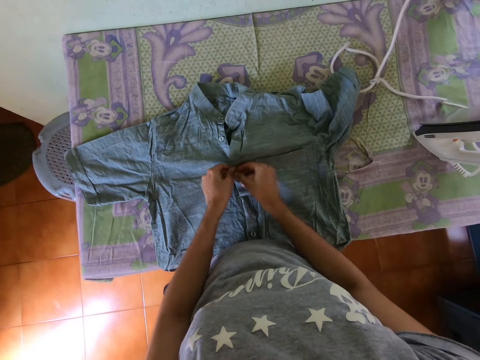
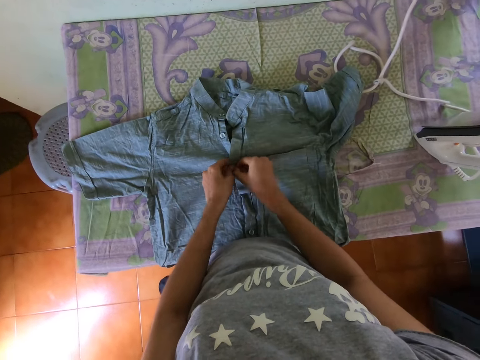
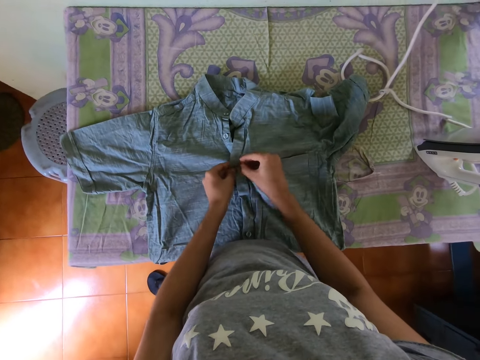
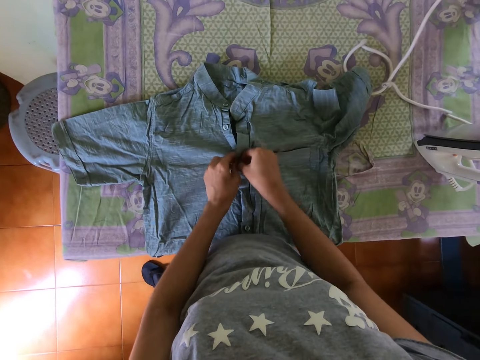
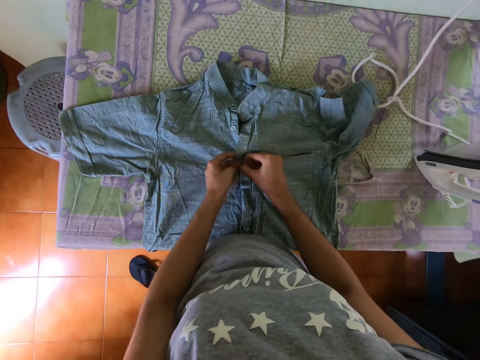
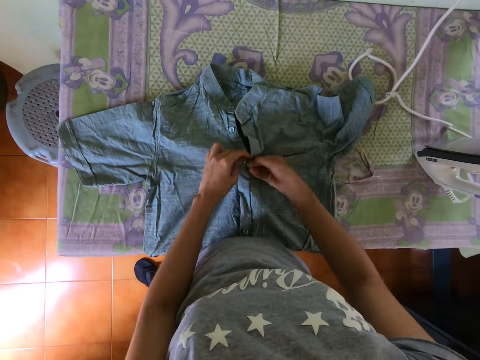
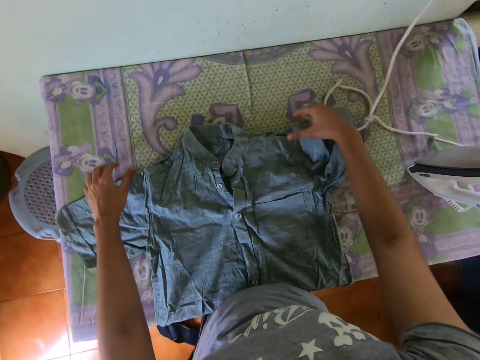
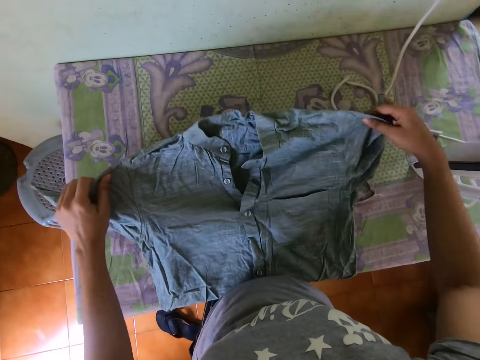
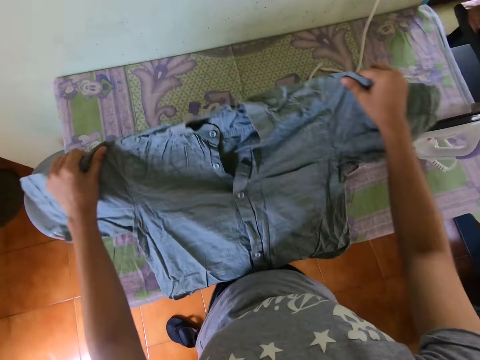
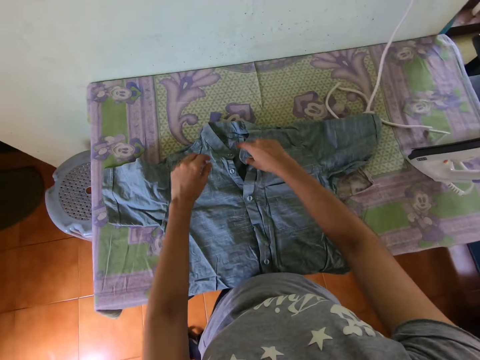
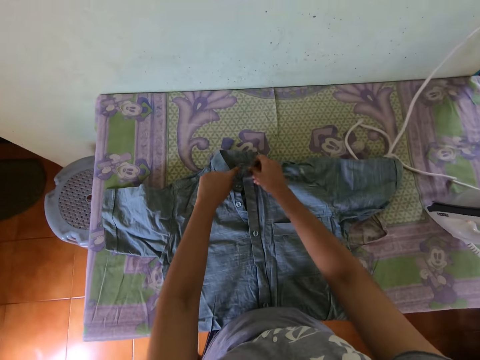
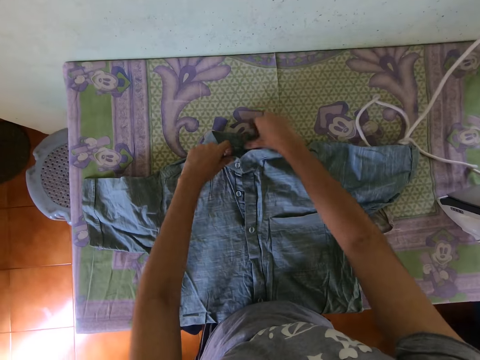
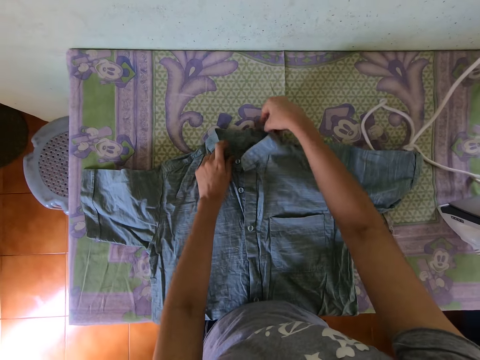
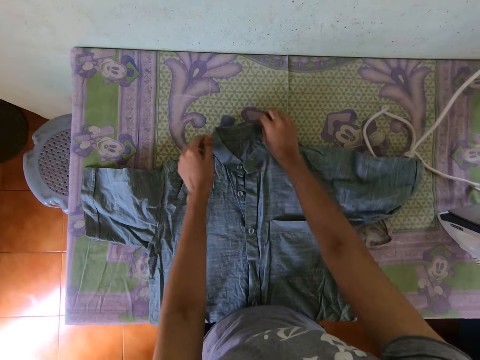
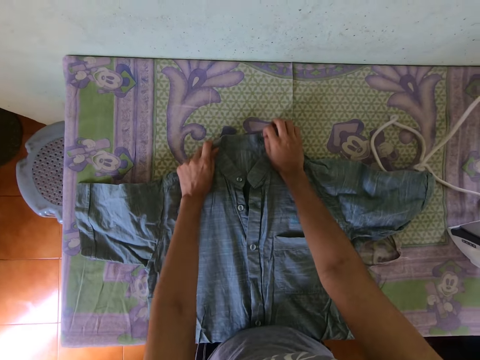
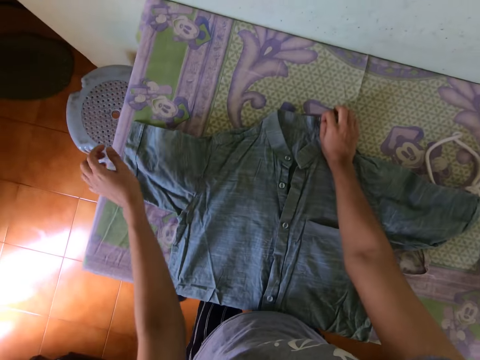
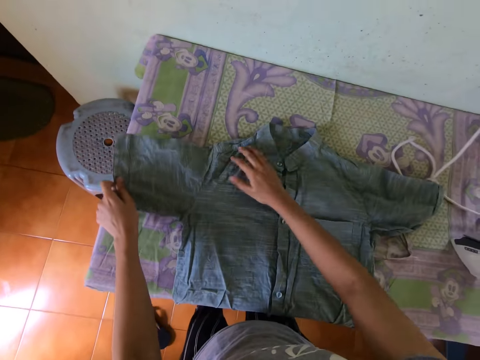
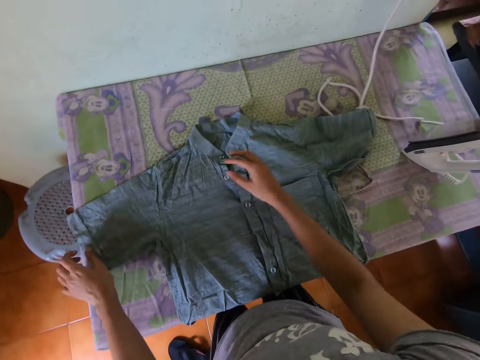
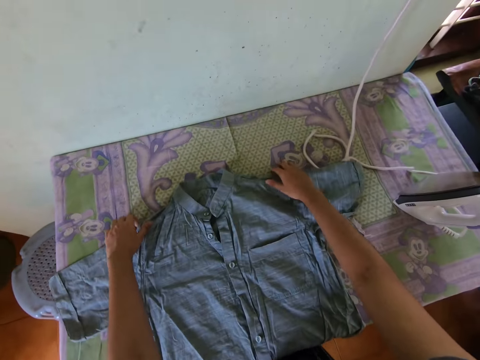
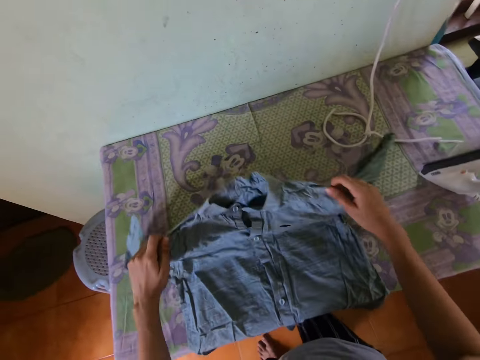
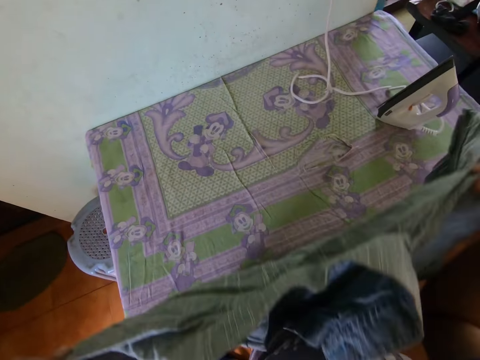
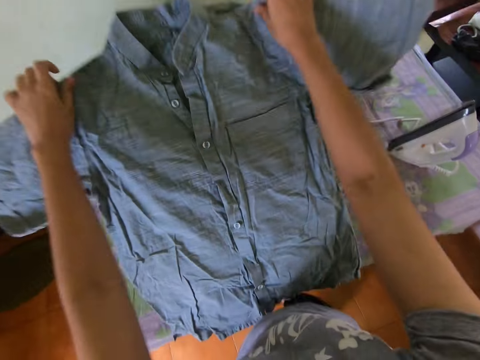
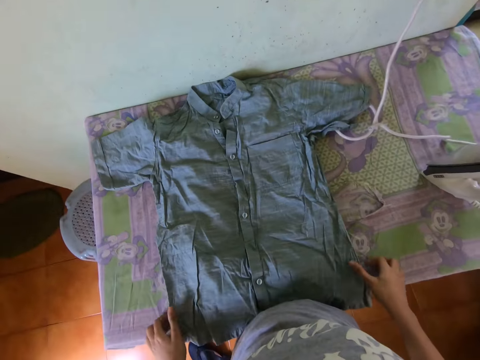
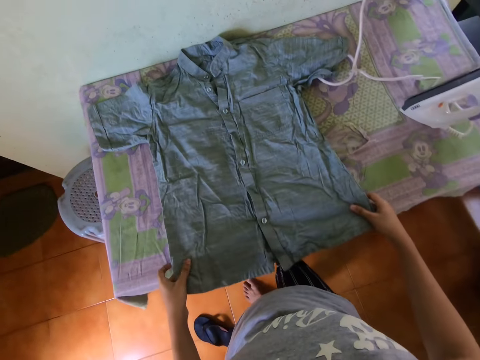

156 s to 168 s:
The camera wearer raises the shirt. They drop the shirt on the table. They align the shirt. They pick the shirt from the table. They drop the shirt on the table.

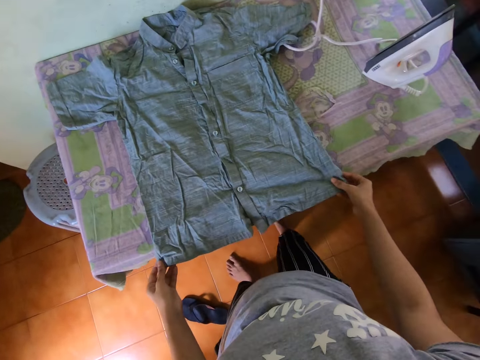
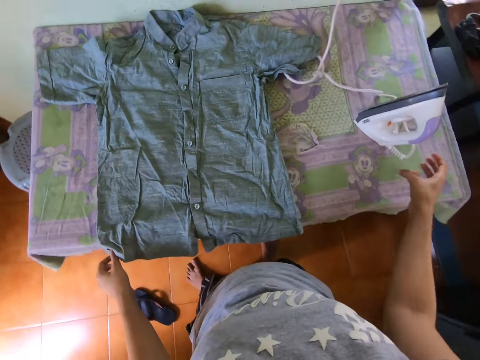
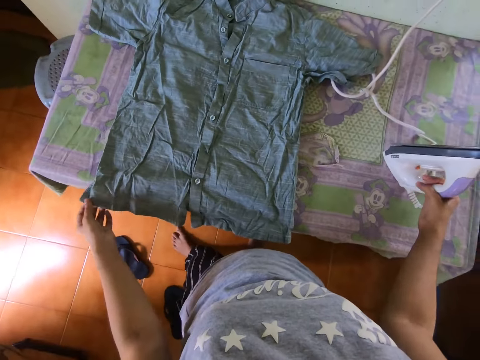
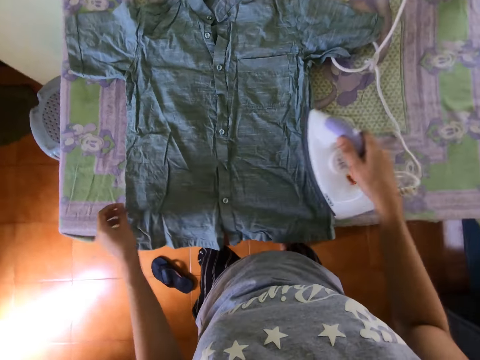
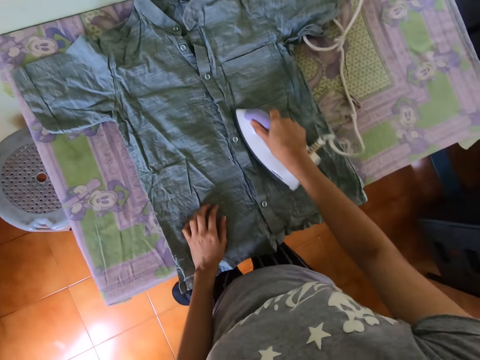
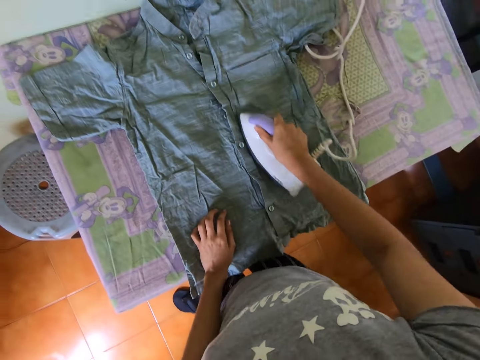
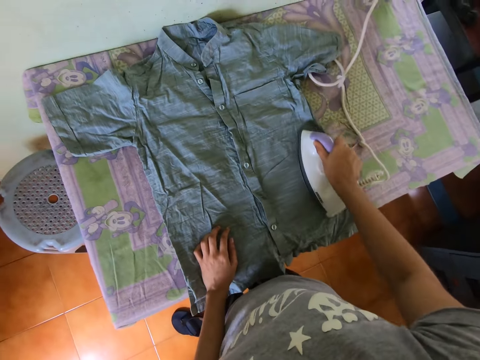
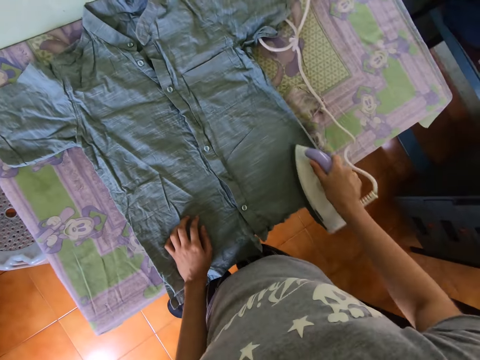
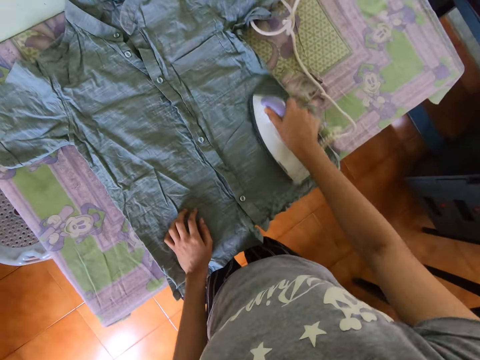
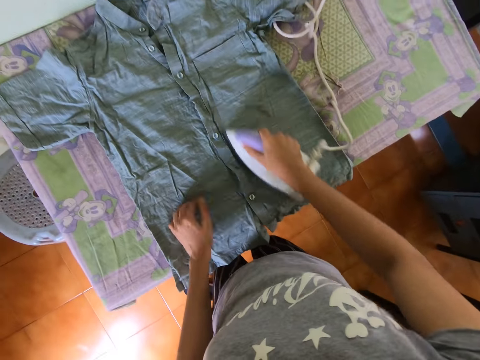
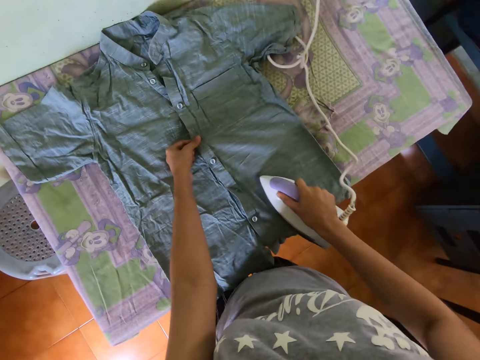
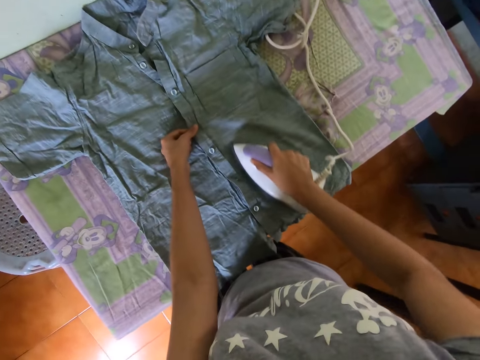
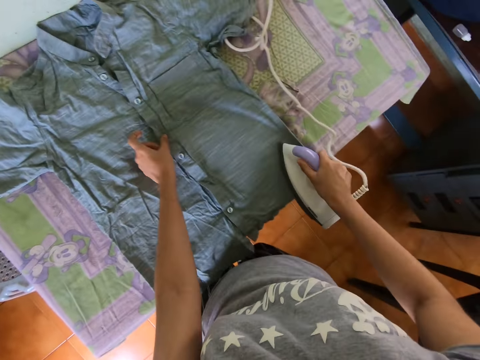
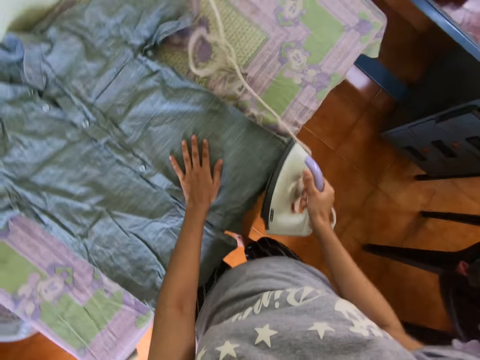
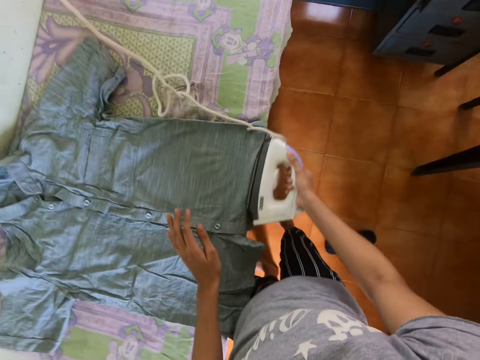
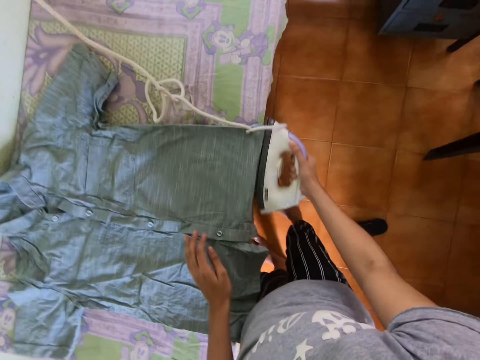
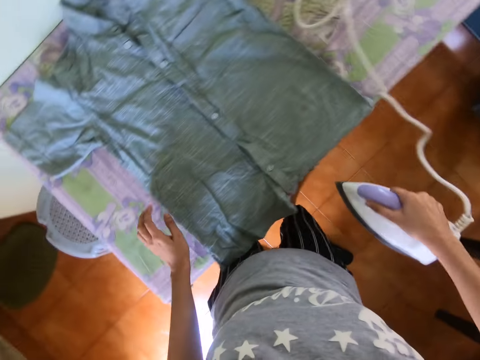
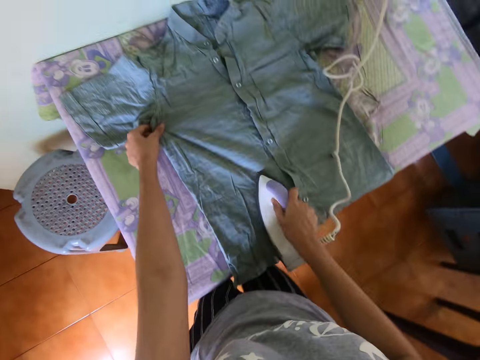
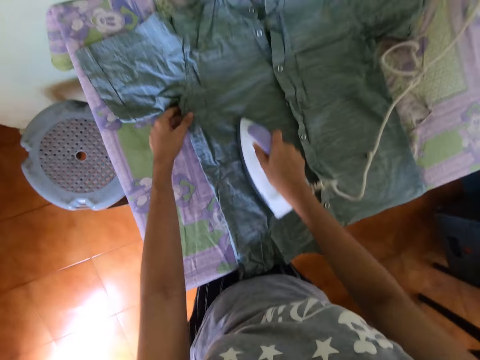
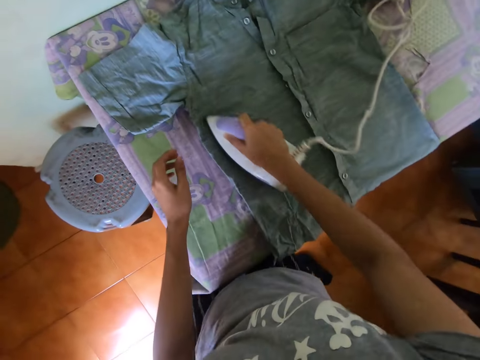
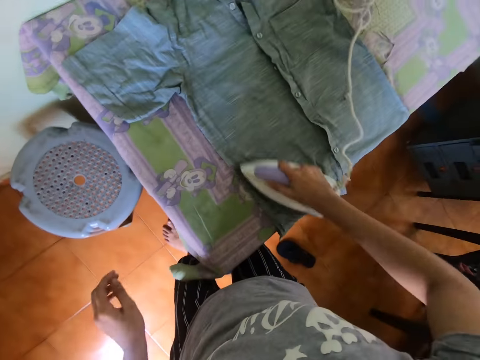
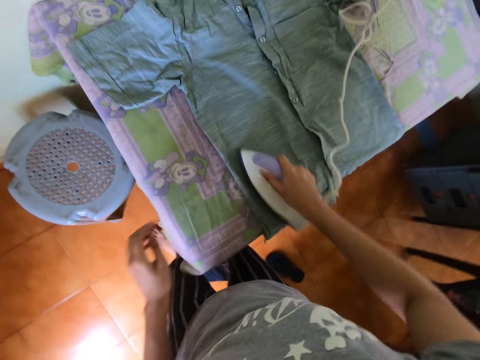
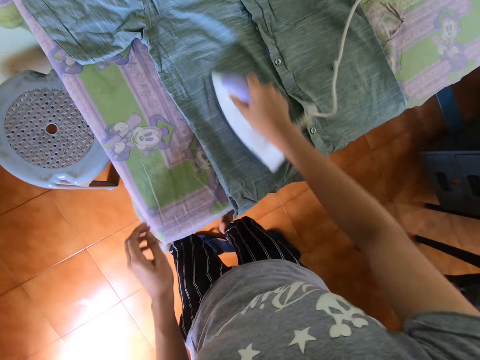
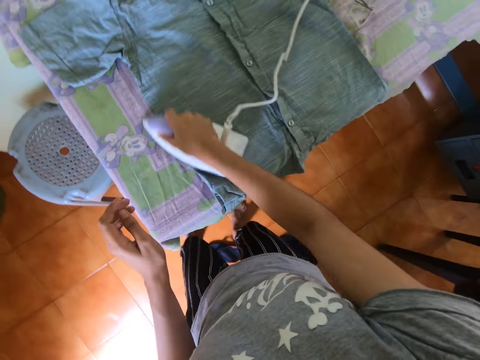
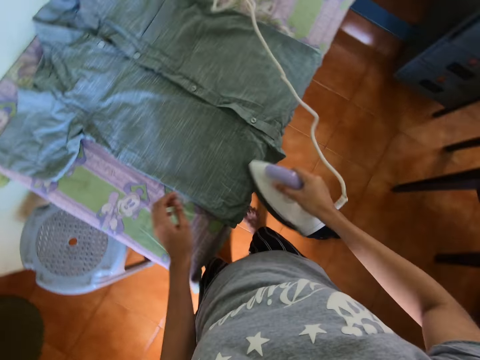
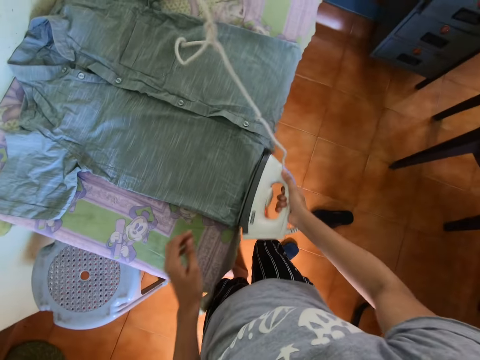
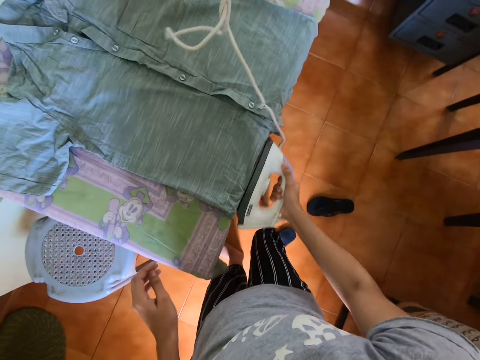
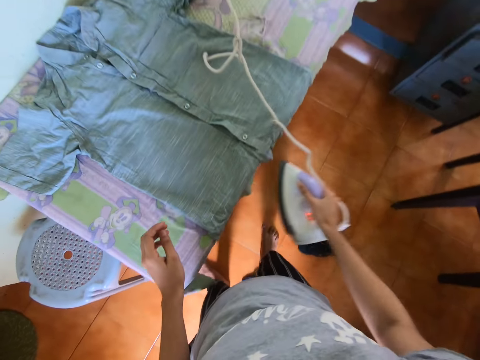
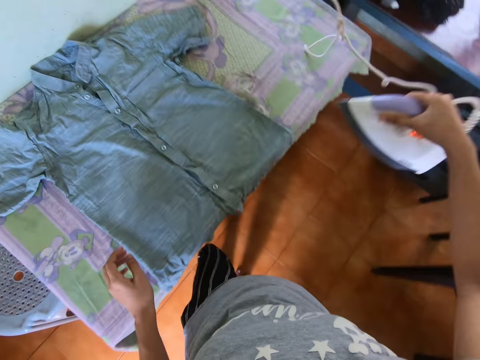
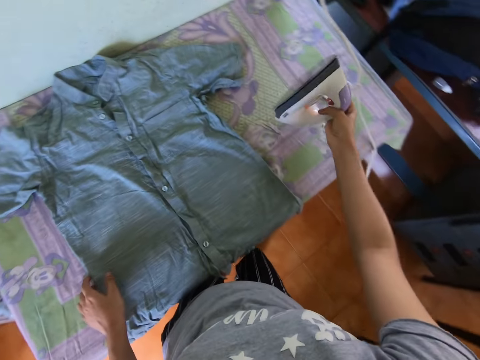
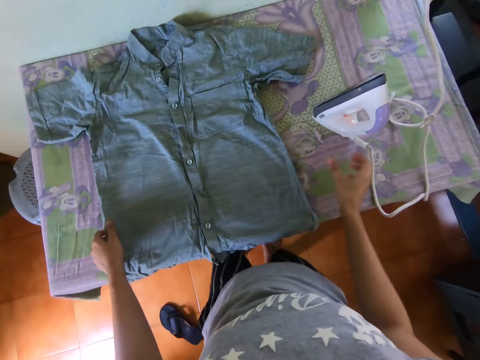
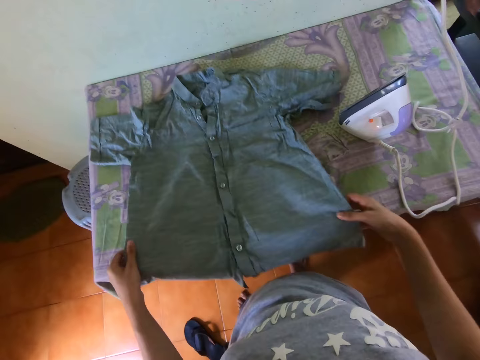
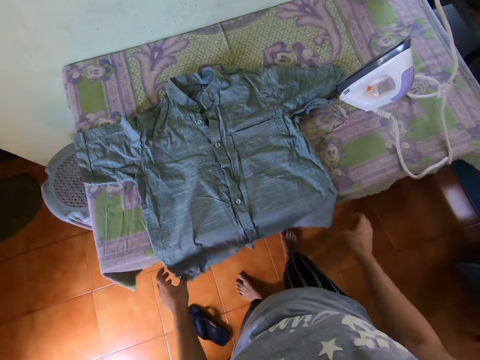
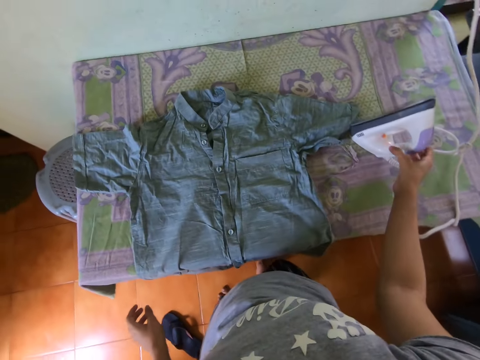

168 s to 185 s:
The camera wearer touches the shirt with both hands. They pick an iron from the table. They iron the shirt with the electric iron. They hold the shirt with the left hand. They iron the shirt with the iron. They hold the shirt with the left hand. They iron the shirt with the iron. They move beside the table. They put the iron on the table. They move the shirt forward.
